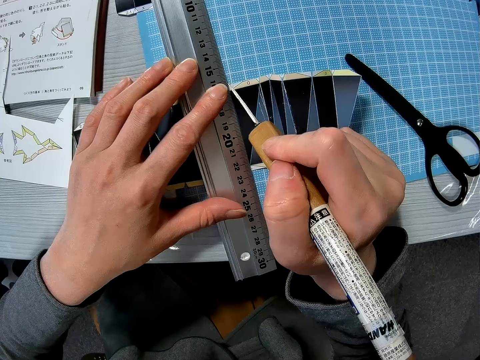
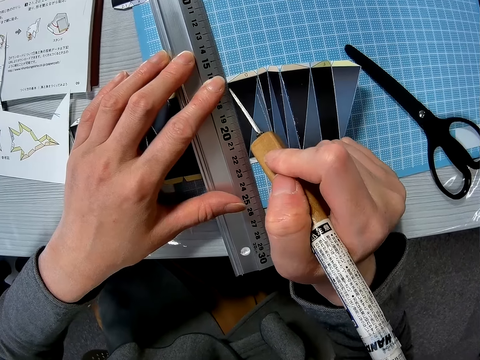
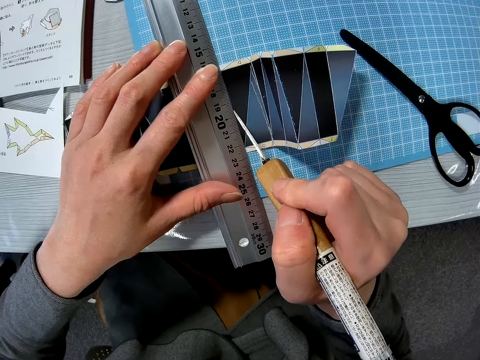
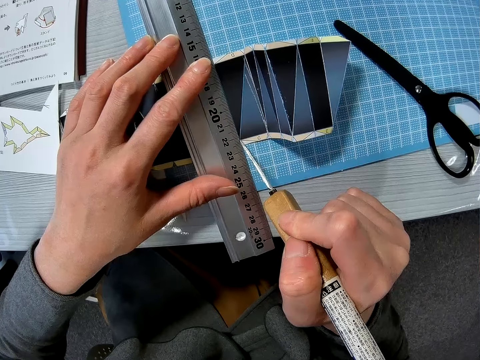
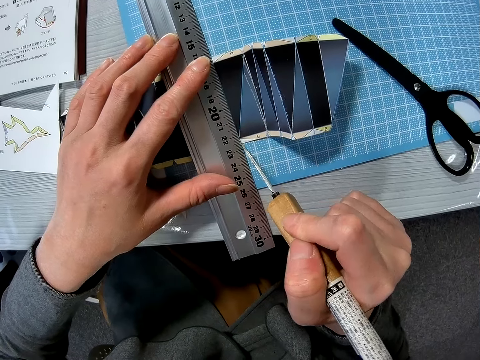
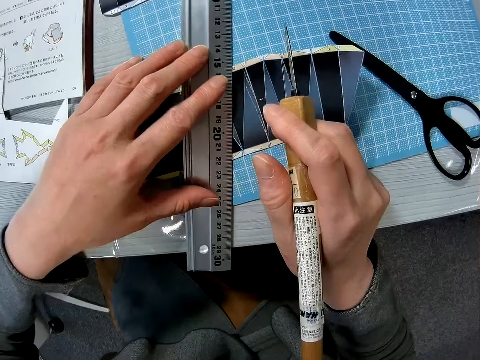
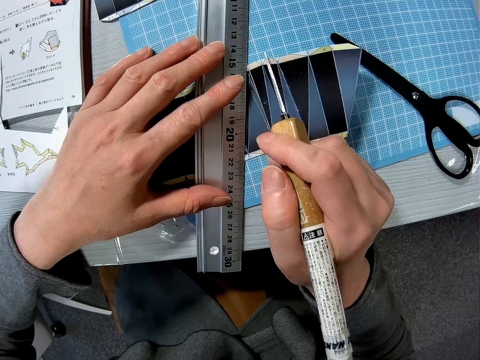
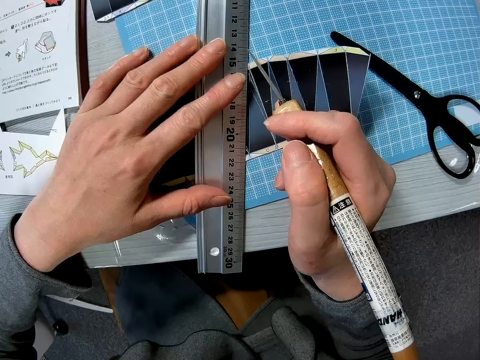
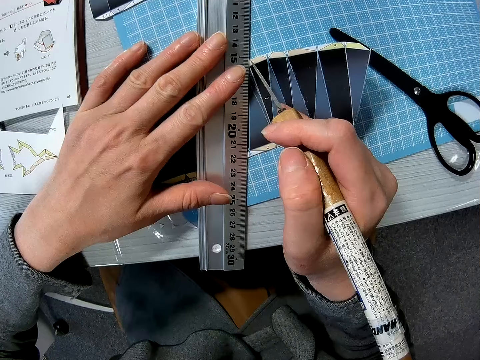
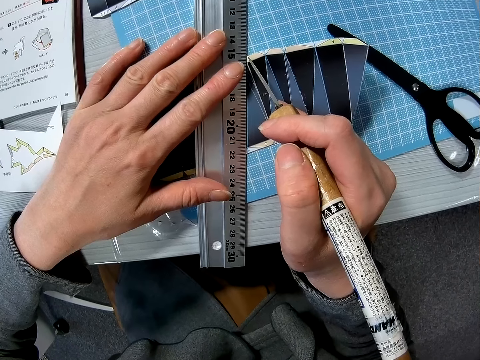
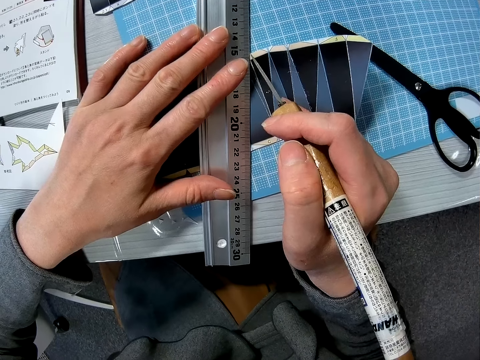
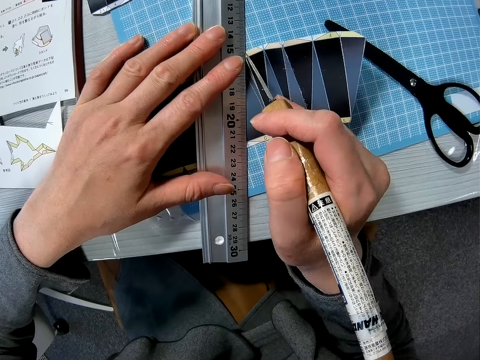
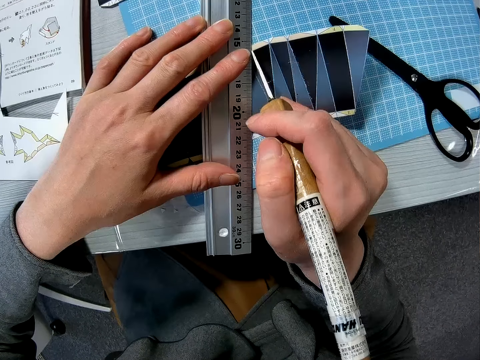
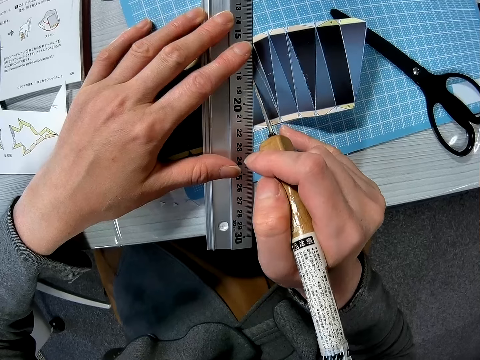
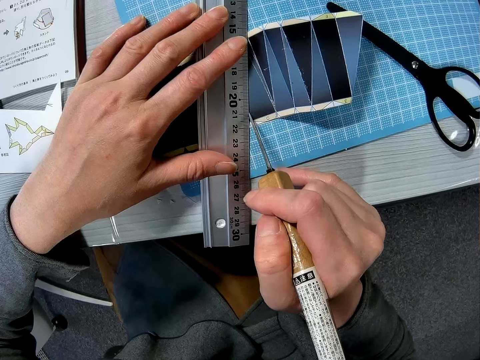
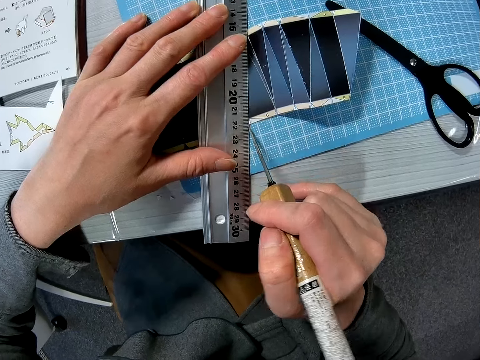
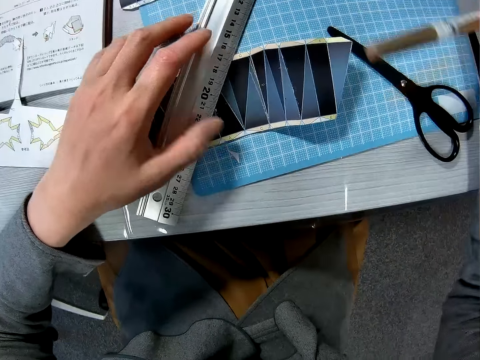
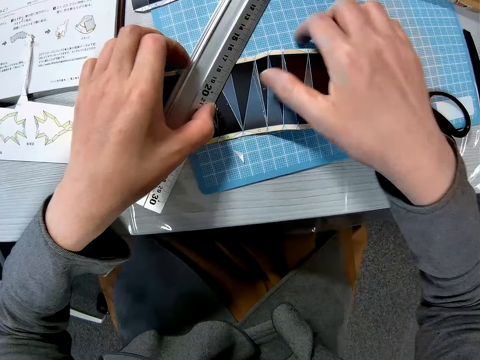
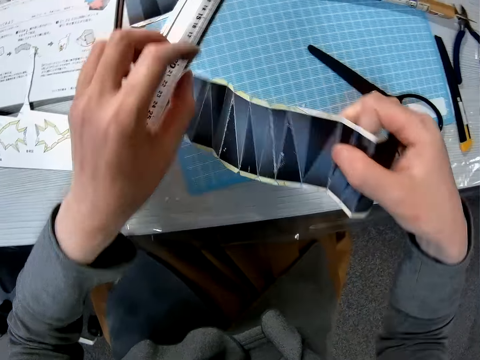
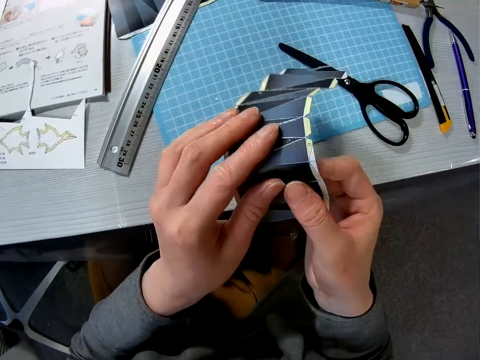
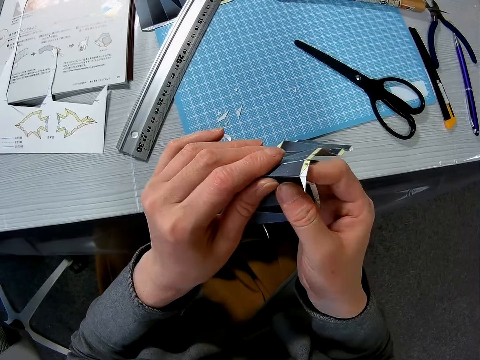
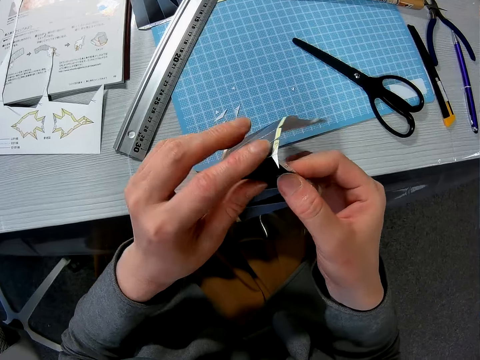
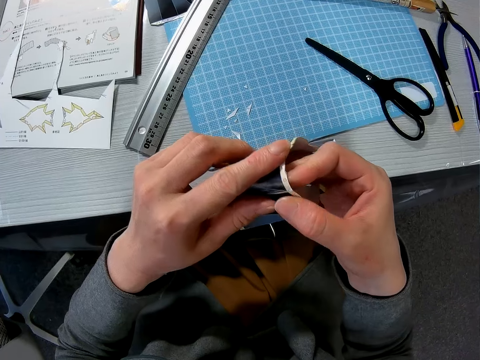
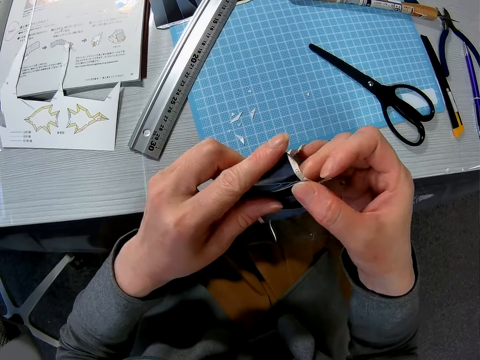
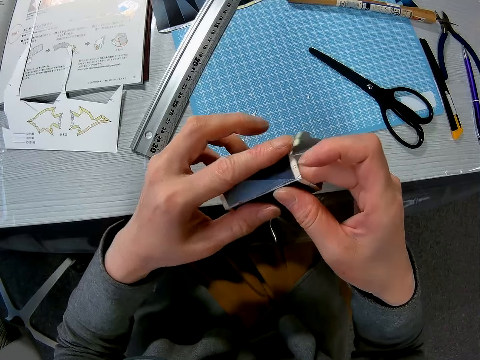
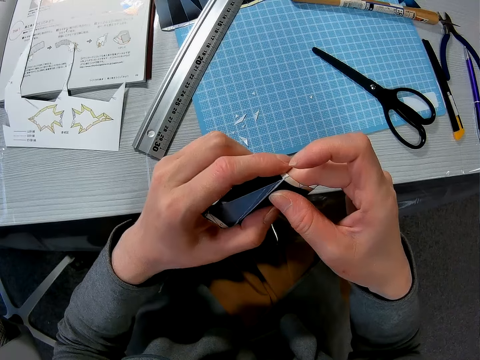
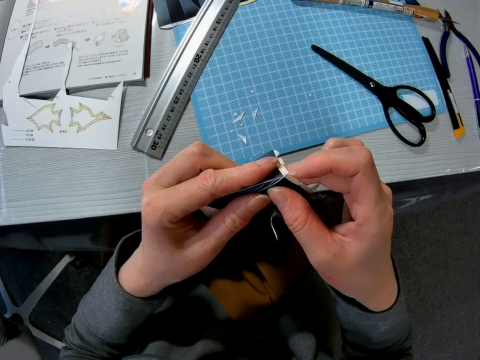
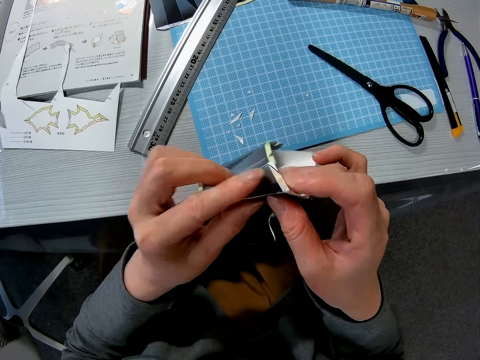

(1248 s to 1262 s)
The camera wearer places the needle quilling tool on the table. He pushes the ruler from the paper craft with his left hand. He picks up the paper craft from the cutting sheet with his right hand. He picks up the ruler. He holds the paper. He folds the paper craft with both hands.

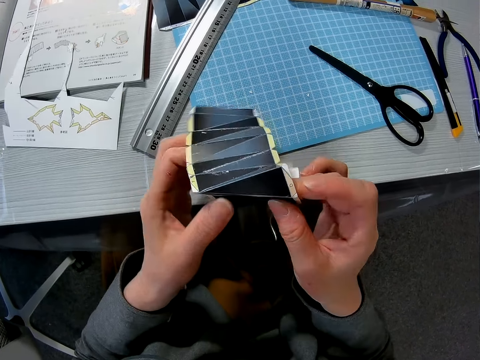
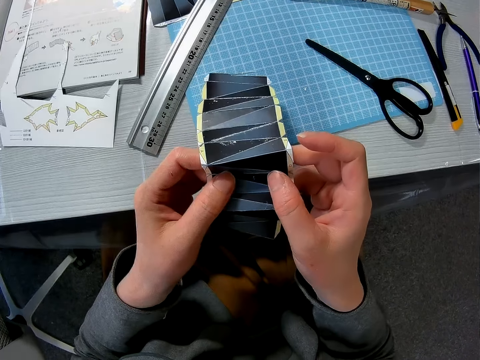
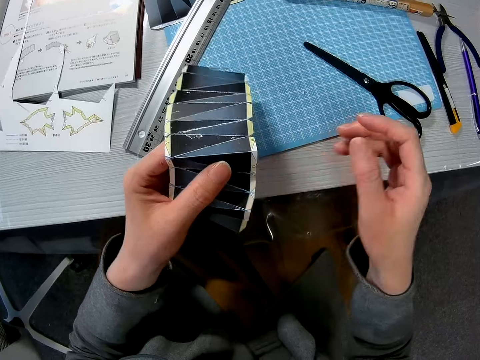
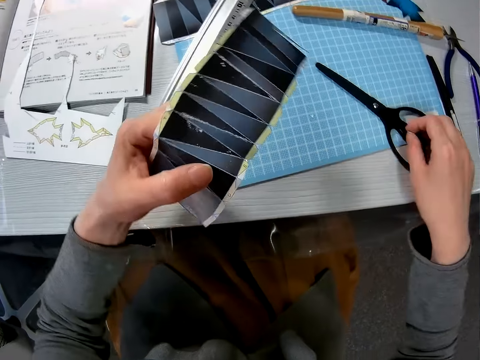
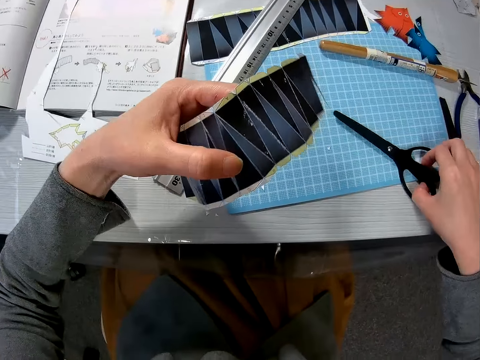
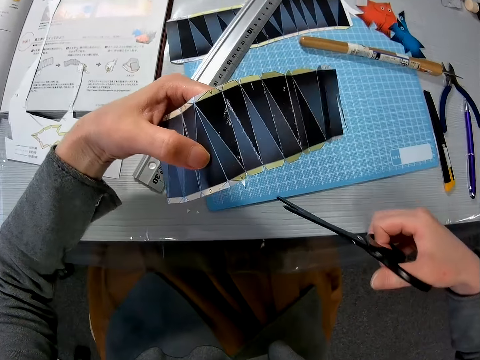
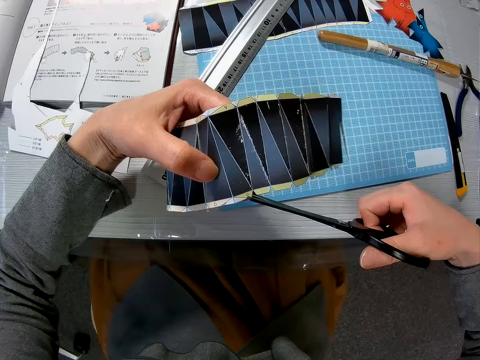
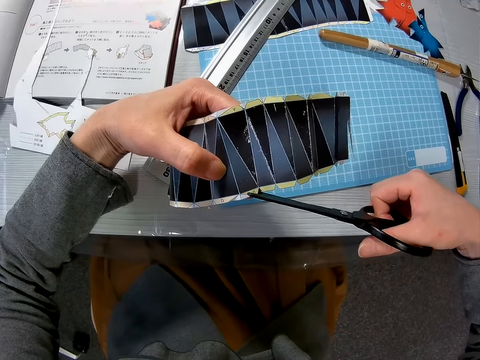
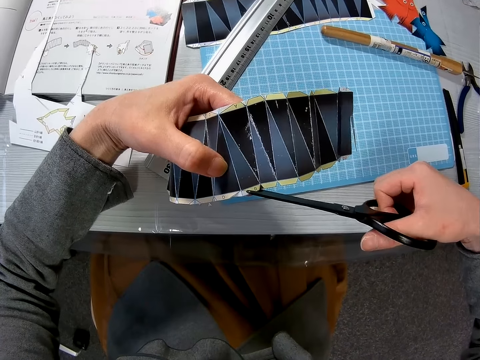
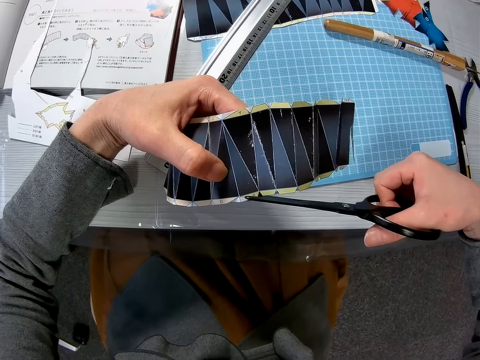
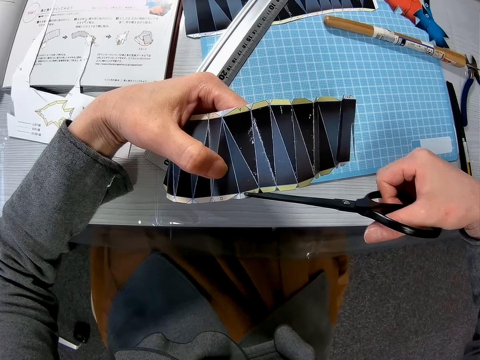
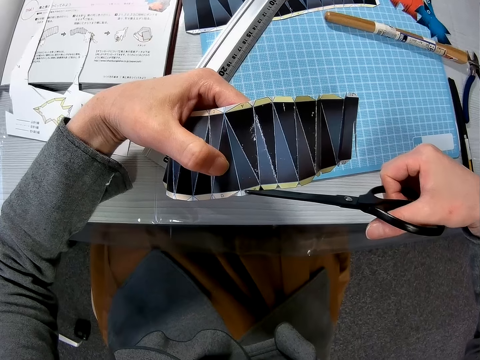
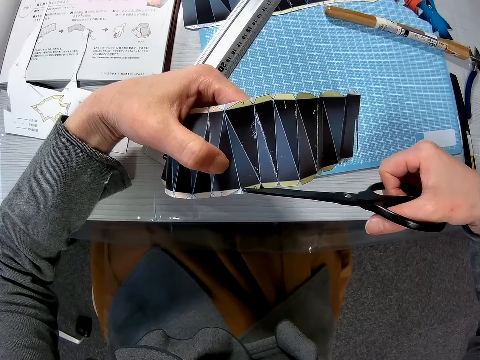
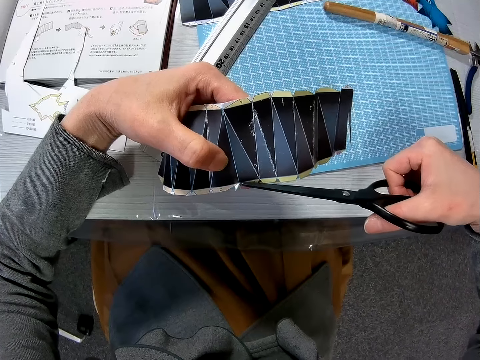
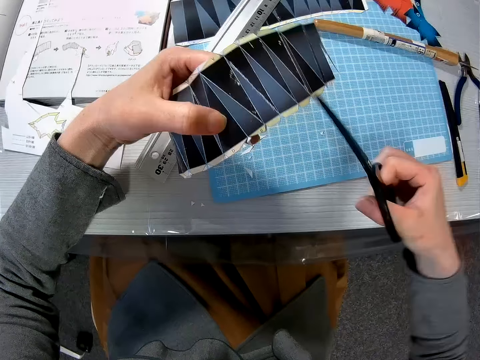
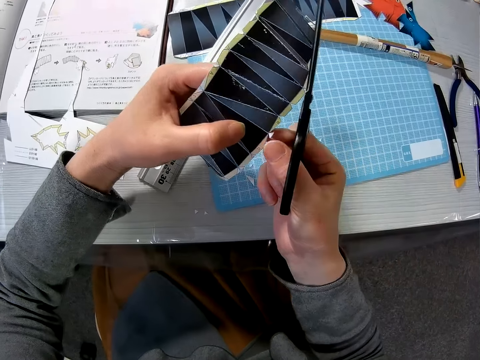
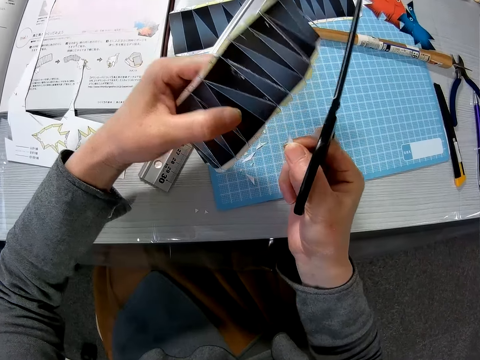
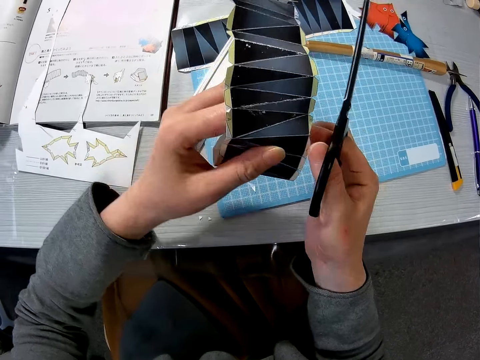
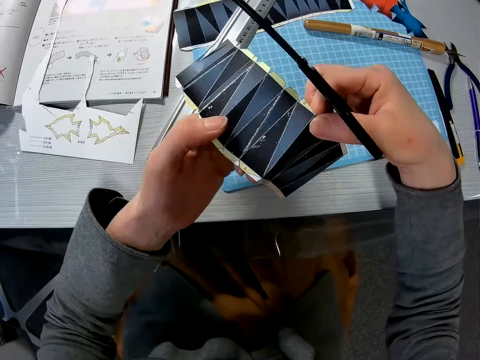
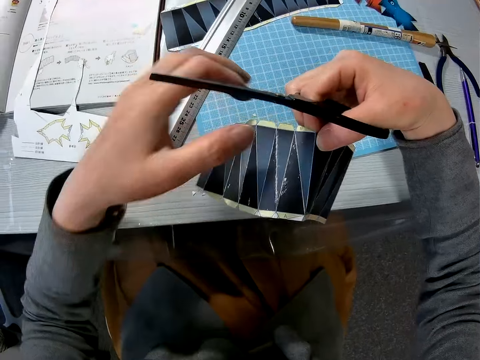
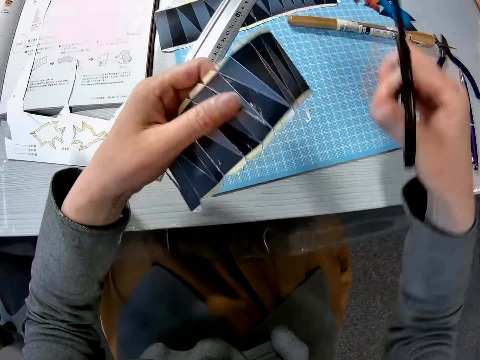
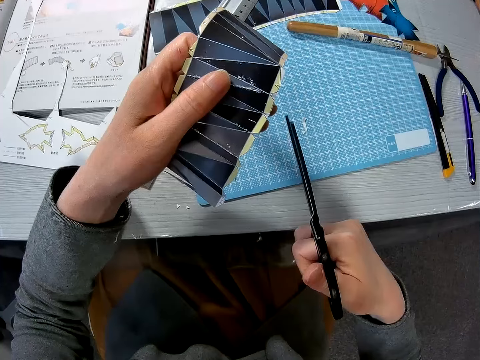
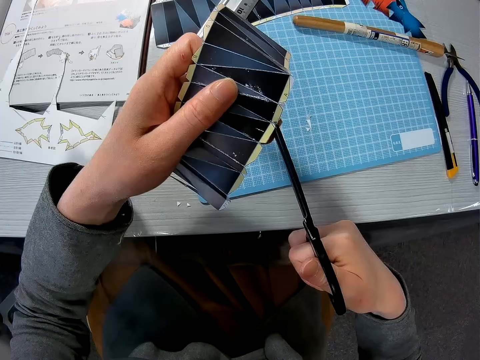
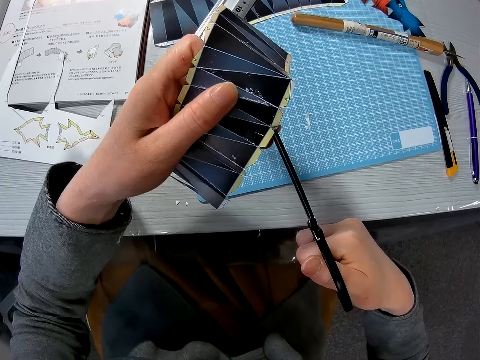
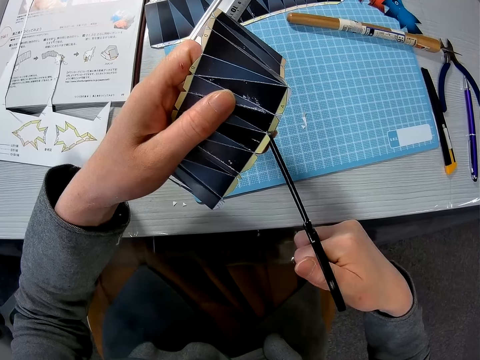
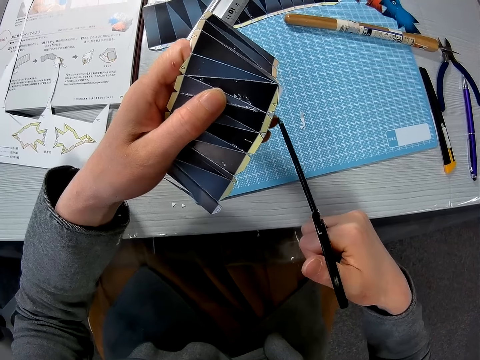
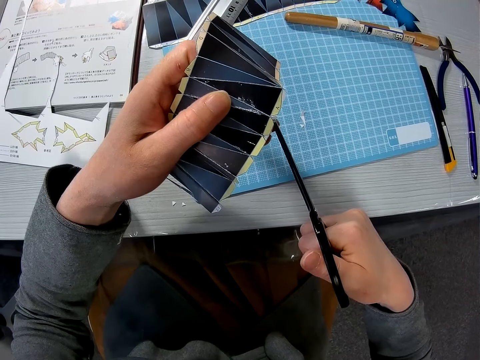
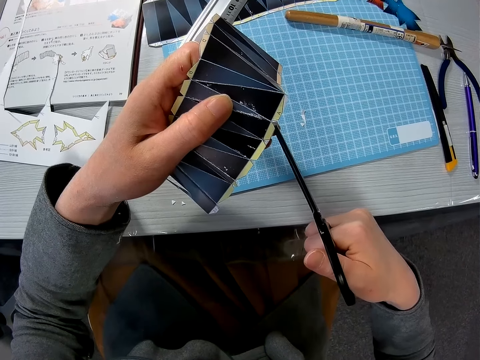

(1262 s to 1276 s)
The camera wearer picks up the pair of scissors from the cutting sheet. He cuts an edge of the paper craft with the pair of scissors. He detaches the edge from the paper craft with his right hand. He turns the paper craft in his hands. He cuts an edge of the paper craft with the pair of scissors.
